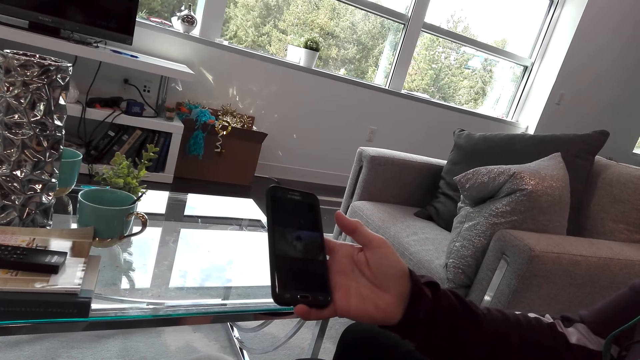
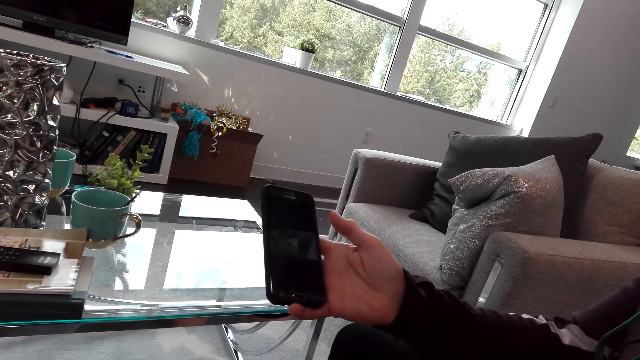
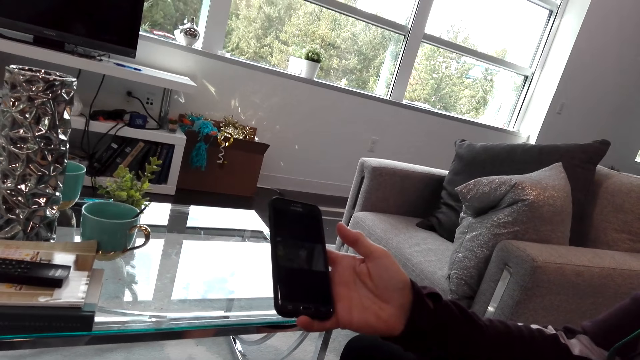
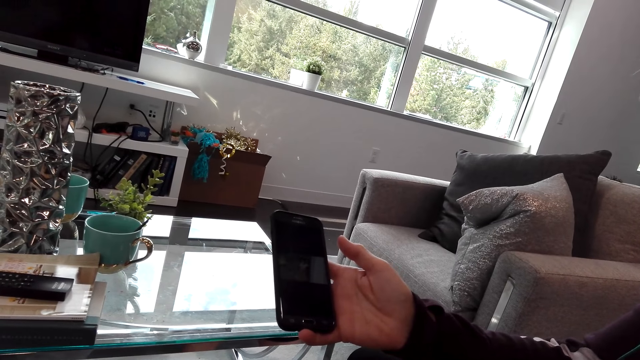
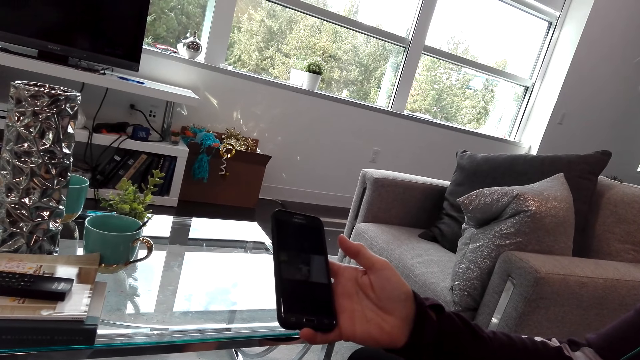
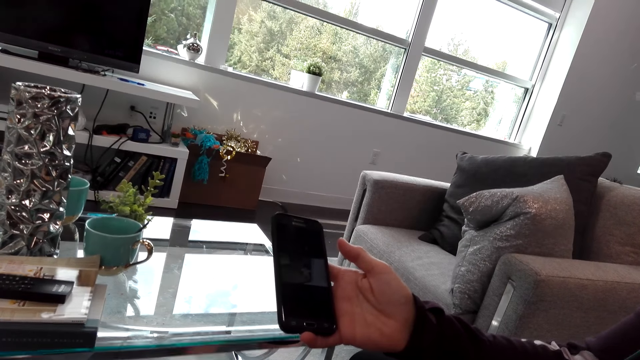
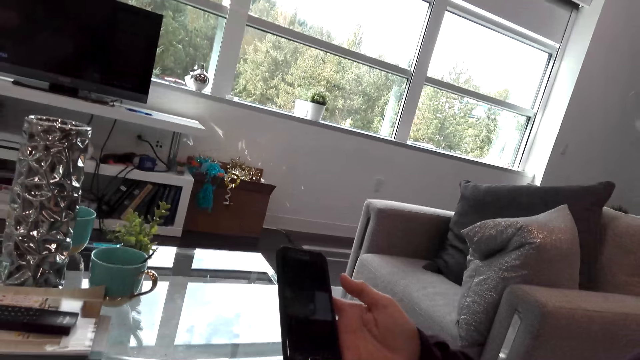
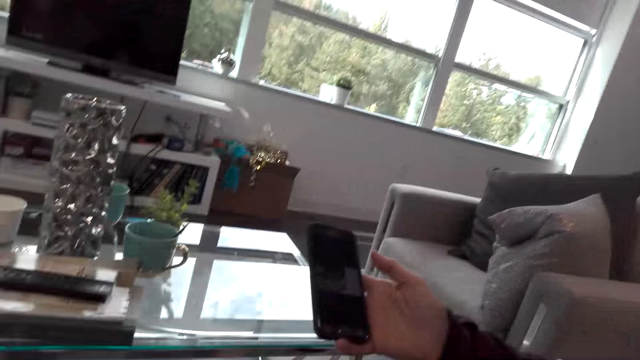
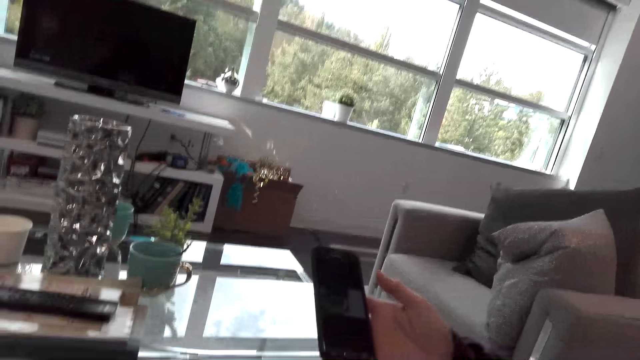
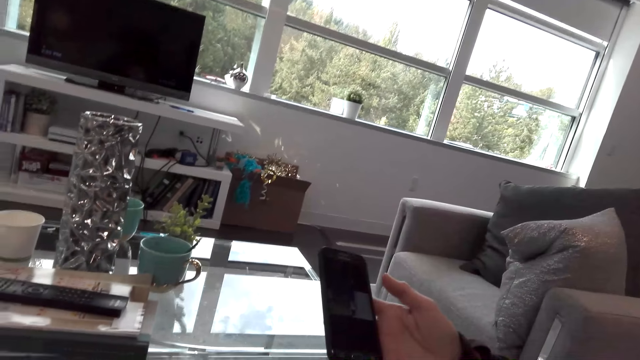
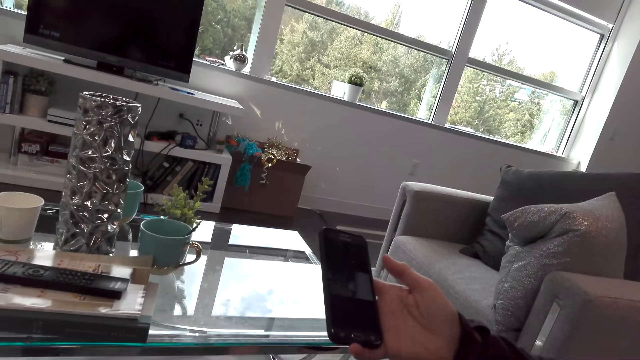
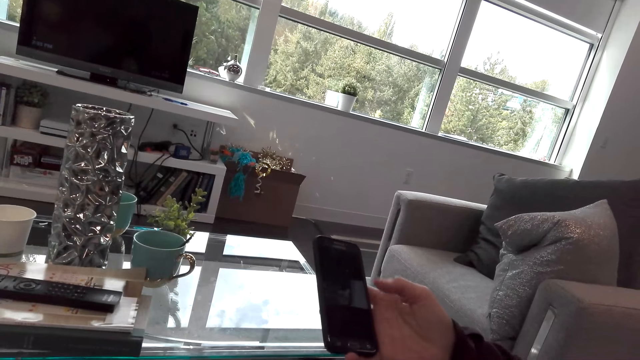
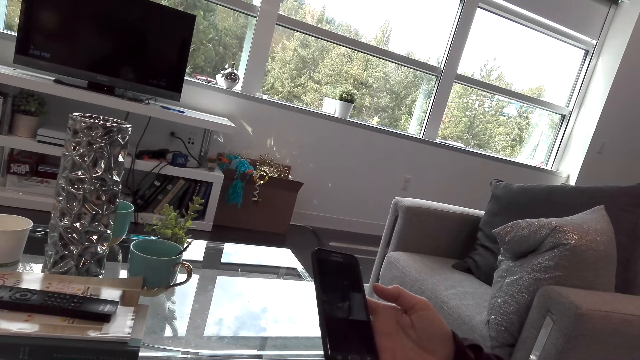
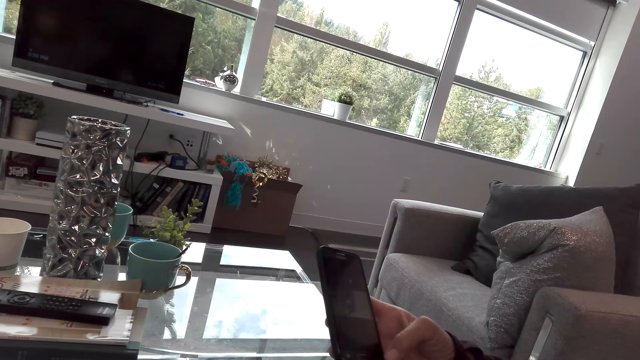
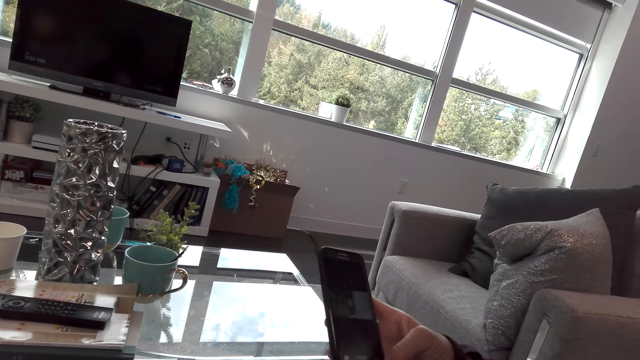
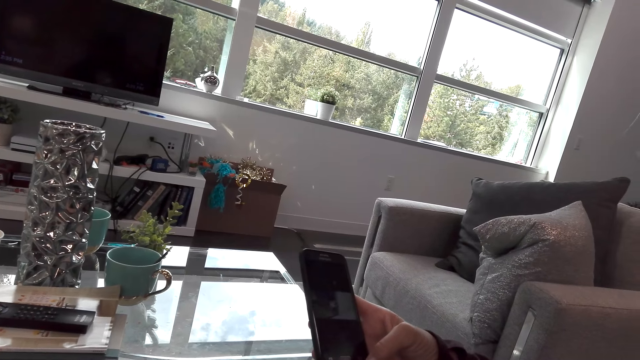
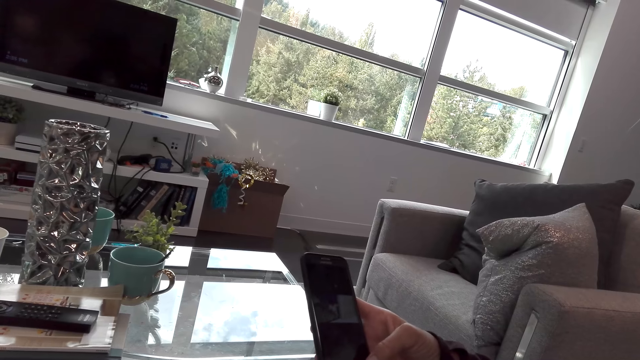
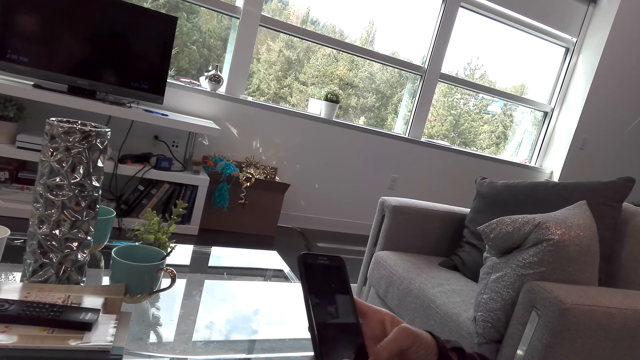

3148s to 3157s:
A lady holds her phone. The lady speaks to the camera wearer. The camera wearer watches a video on the phone with the lady. The lady laughs with the camera wearer.

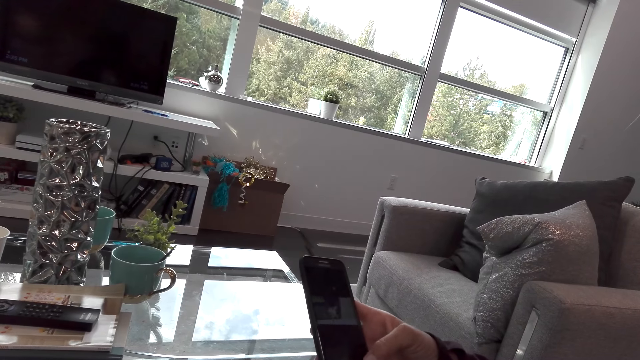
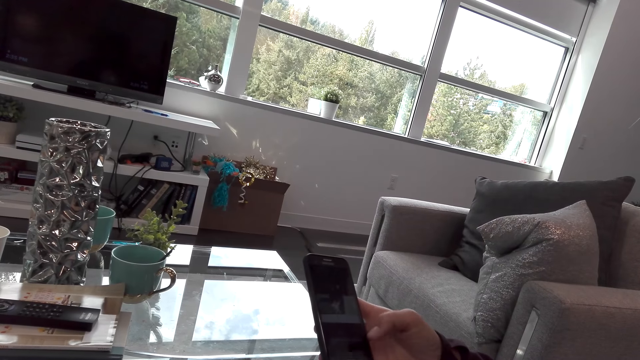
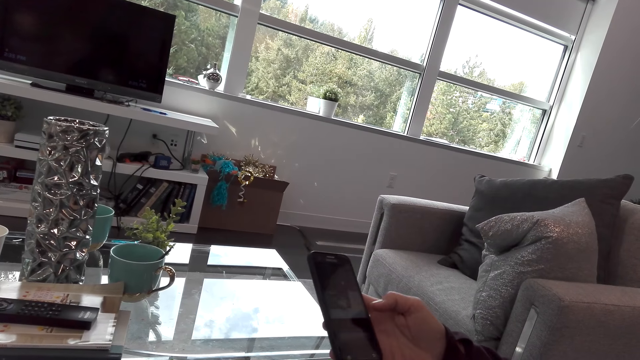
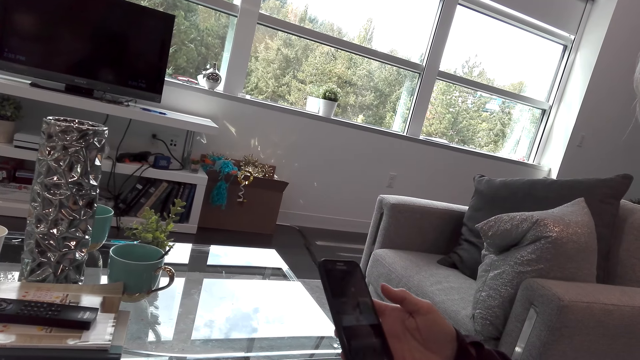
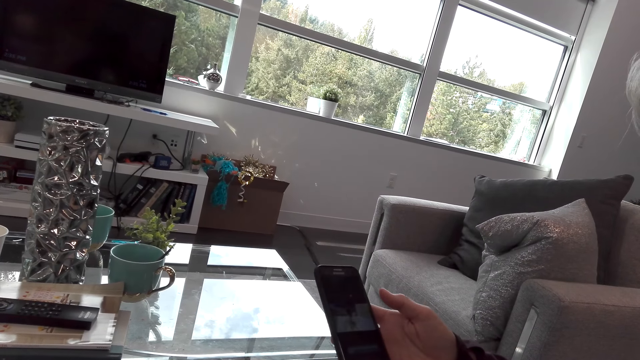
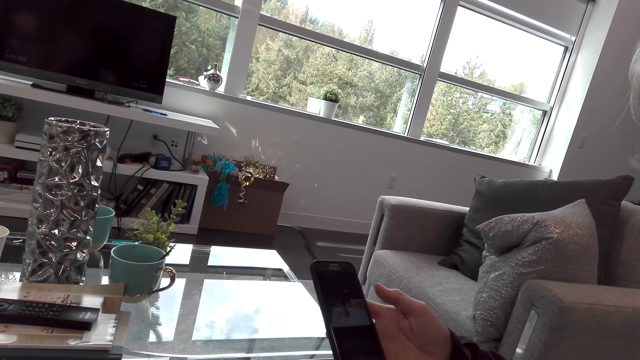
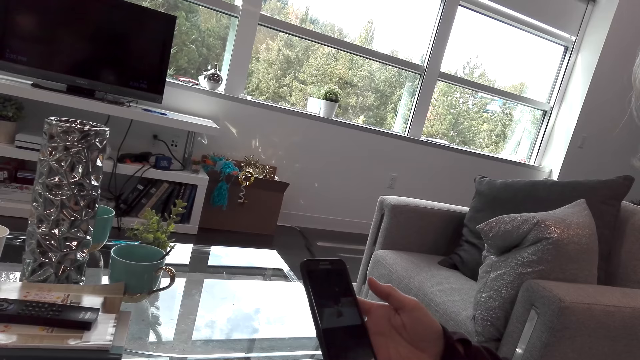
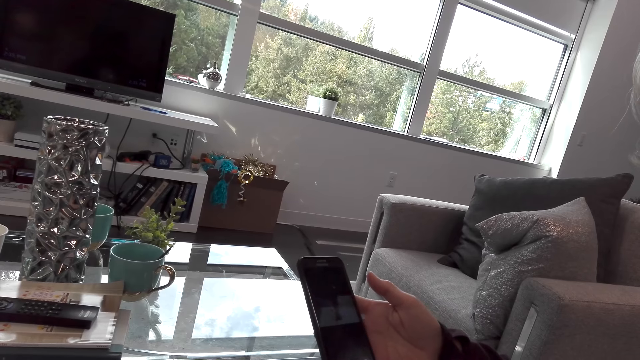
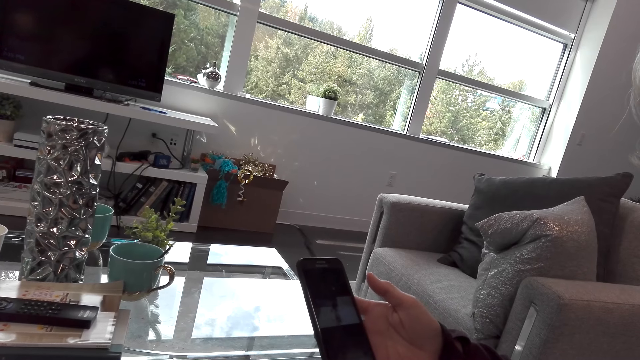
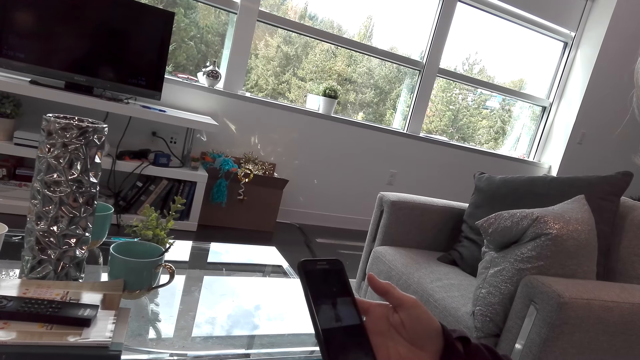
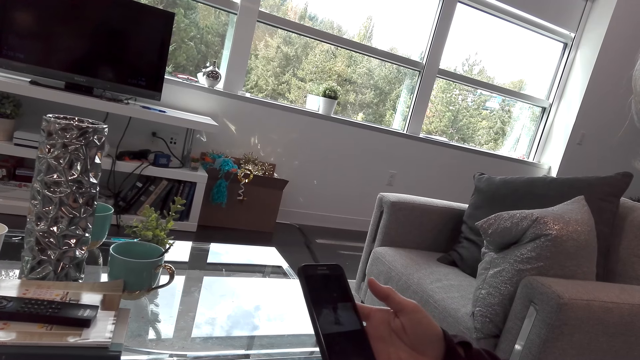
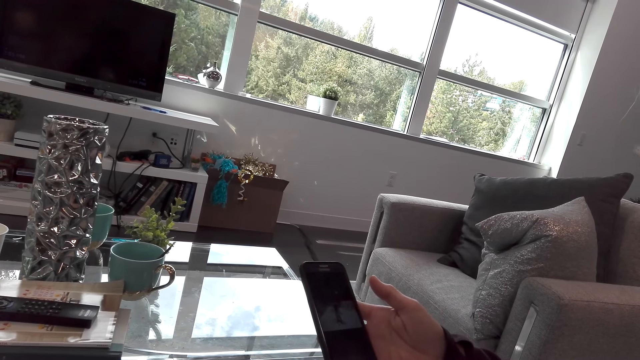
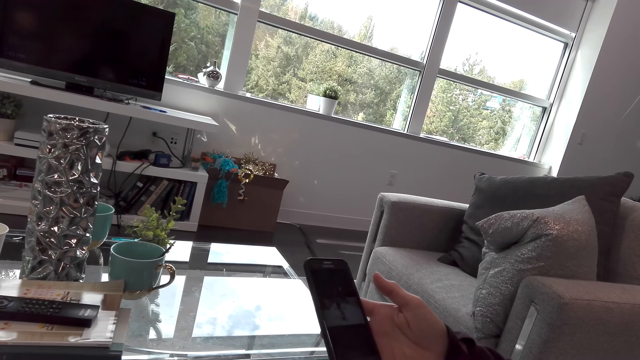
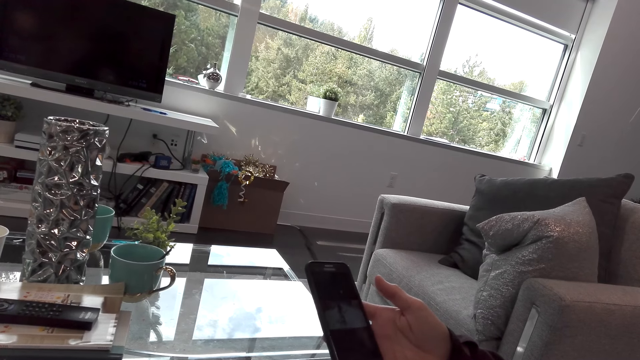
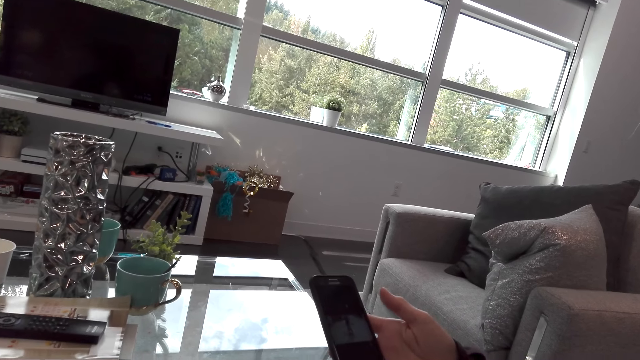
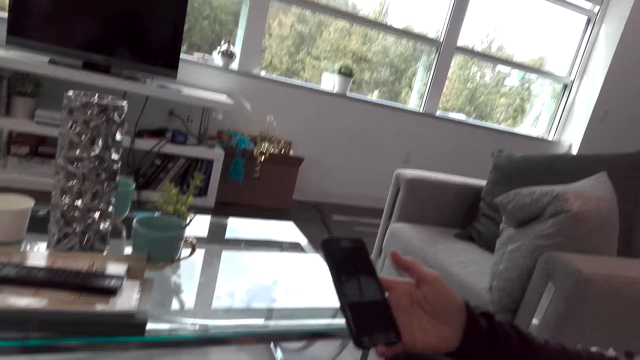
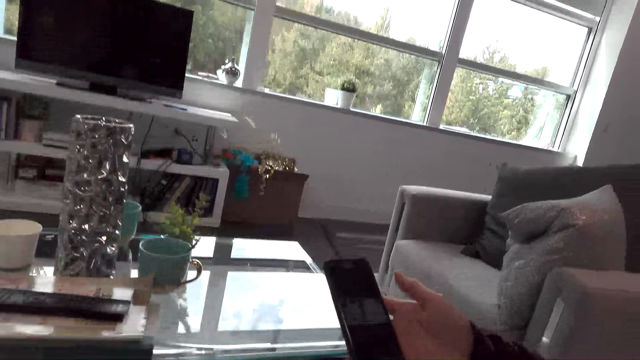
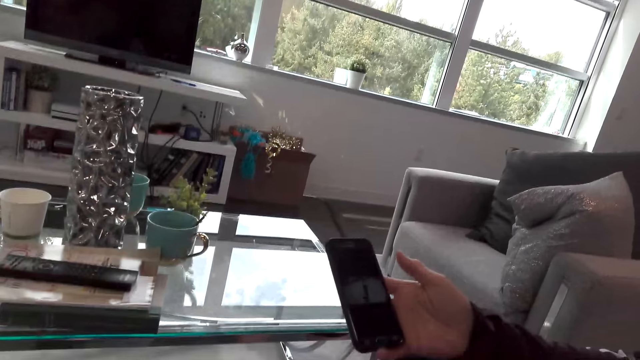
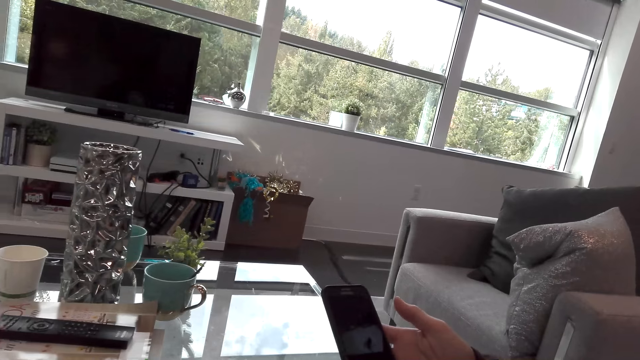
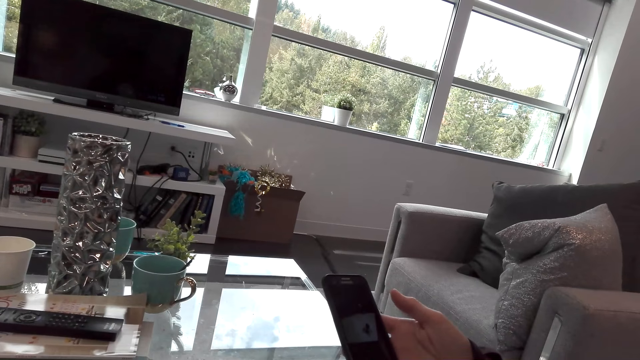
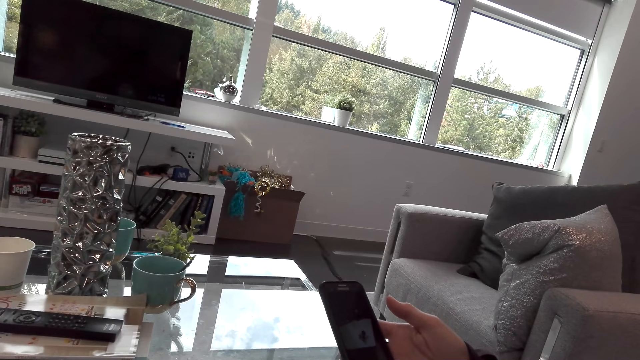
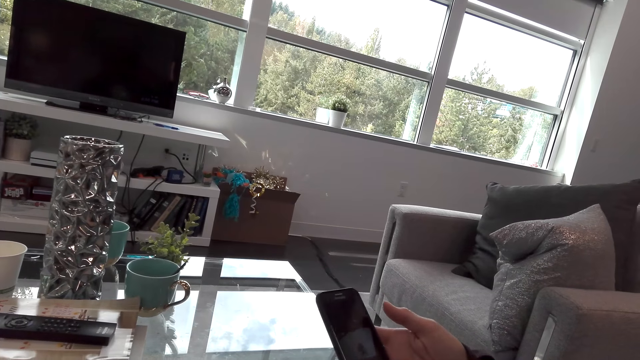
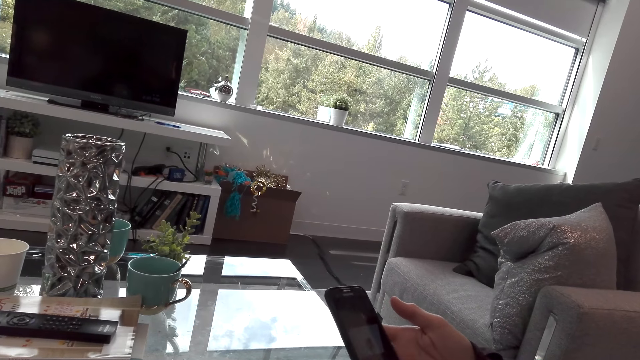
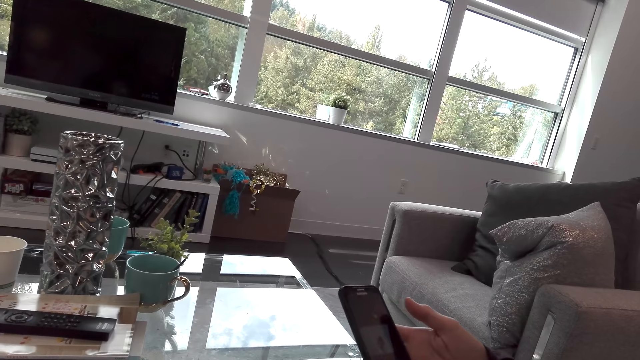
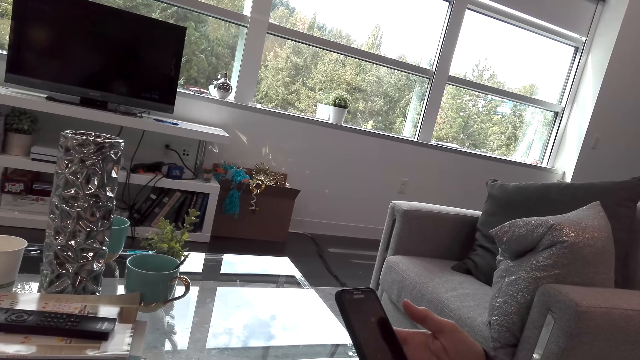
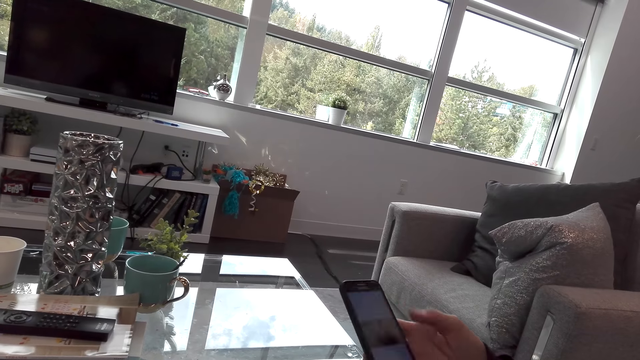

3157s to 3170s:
A lady touches her phone's screen. The lady watches a video on the phone. The lady speaks to the camera wearer. The camera wearer speaks to the lady. They dialogue with the lady.
